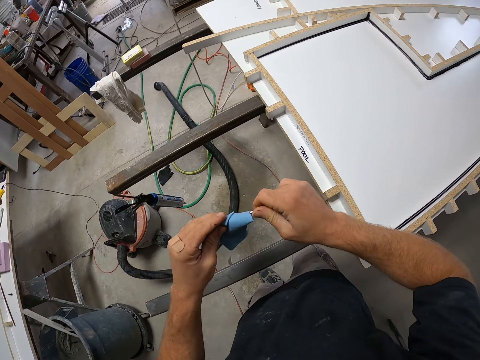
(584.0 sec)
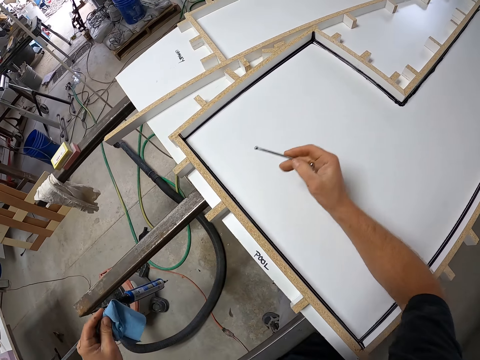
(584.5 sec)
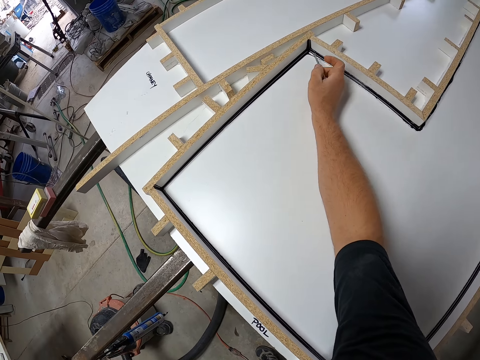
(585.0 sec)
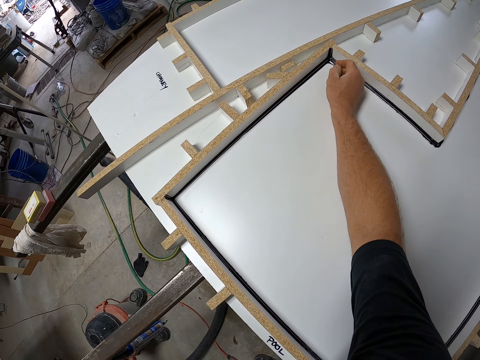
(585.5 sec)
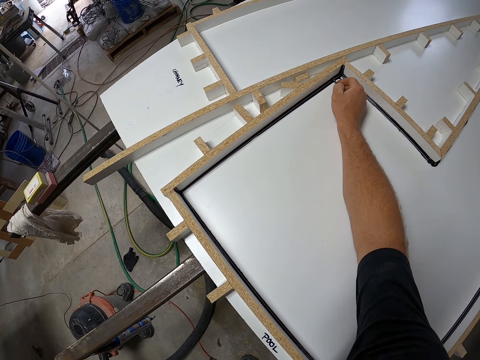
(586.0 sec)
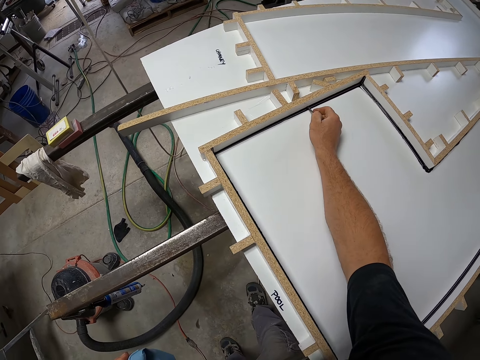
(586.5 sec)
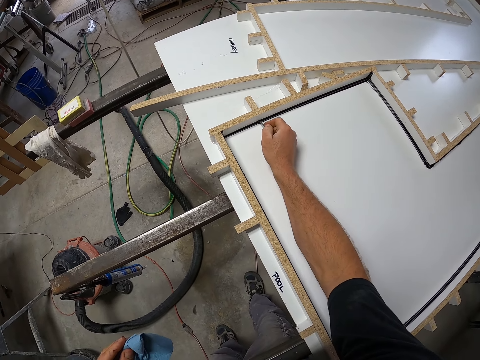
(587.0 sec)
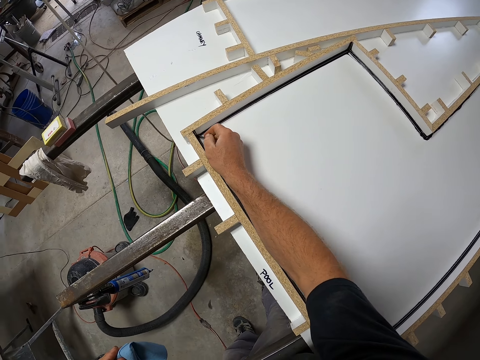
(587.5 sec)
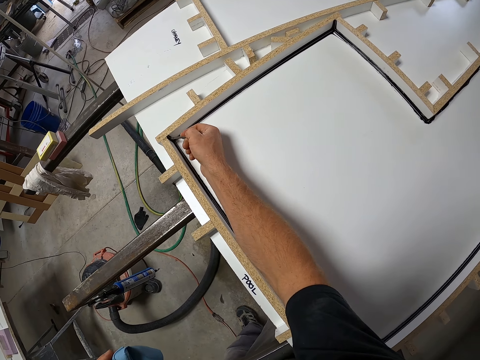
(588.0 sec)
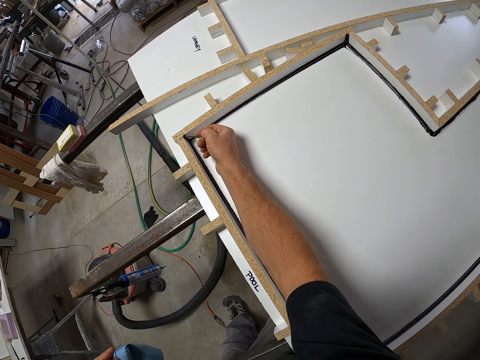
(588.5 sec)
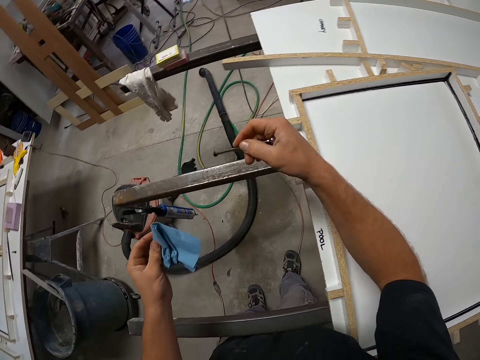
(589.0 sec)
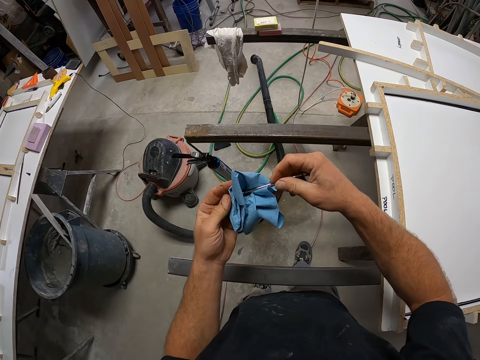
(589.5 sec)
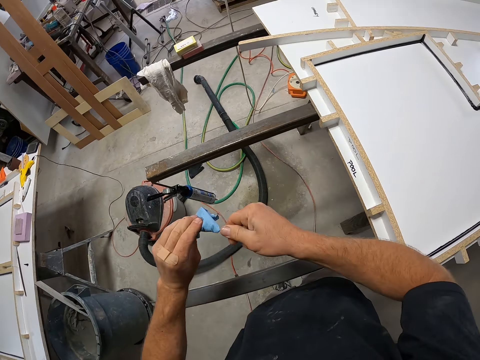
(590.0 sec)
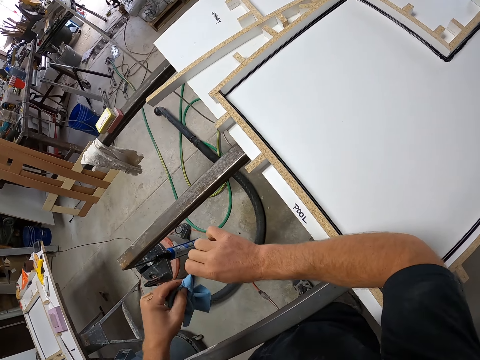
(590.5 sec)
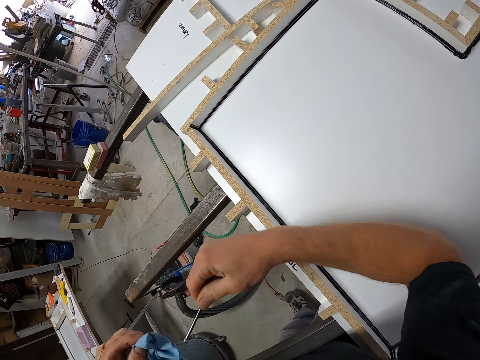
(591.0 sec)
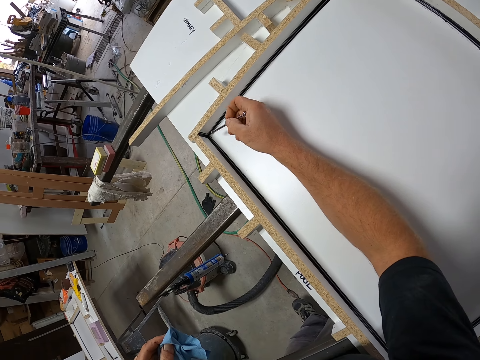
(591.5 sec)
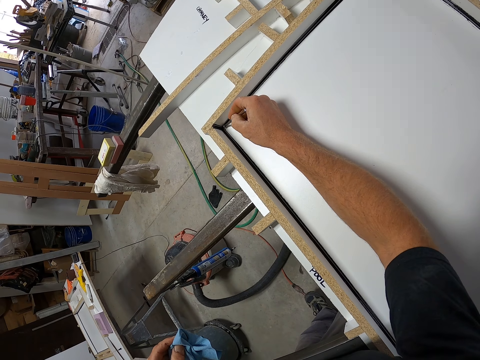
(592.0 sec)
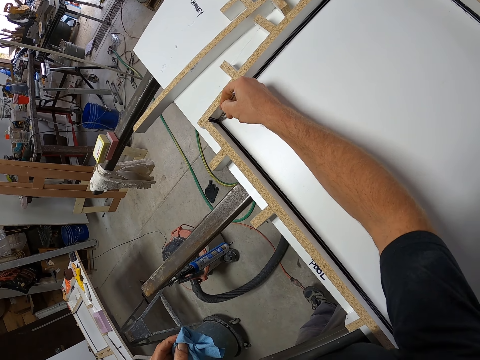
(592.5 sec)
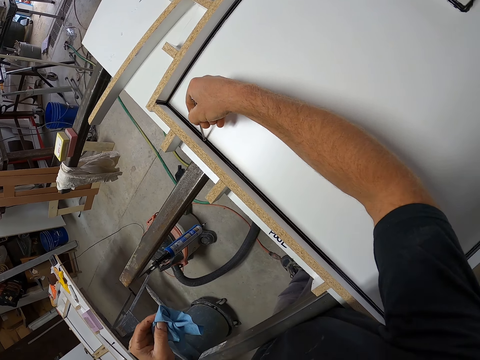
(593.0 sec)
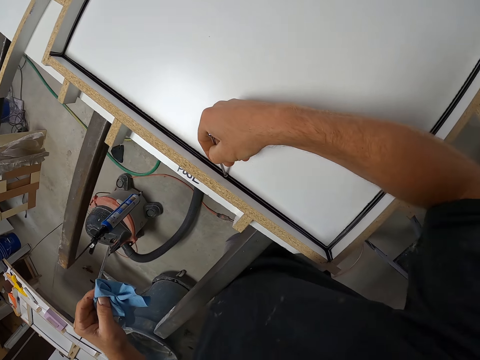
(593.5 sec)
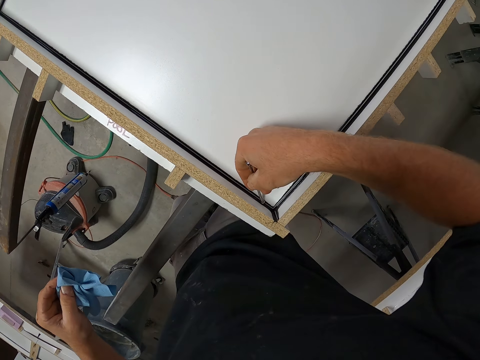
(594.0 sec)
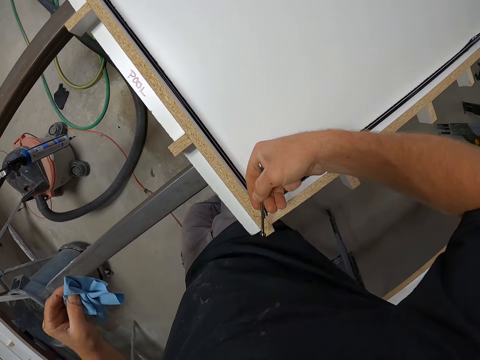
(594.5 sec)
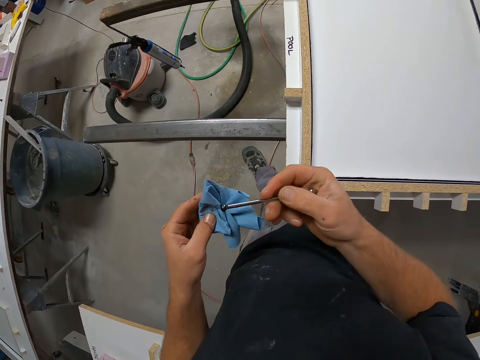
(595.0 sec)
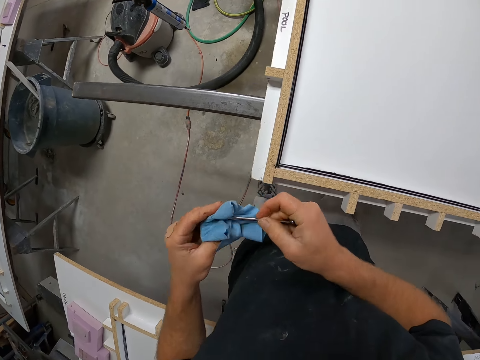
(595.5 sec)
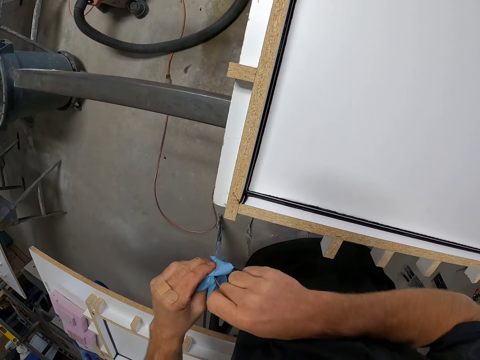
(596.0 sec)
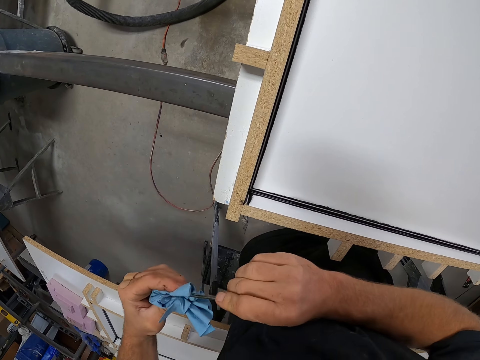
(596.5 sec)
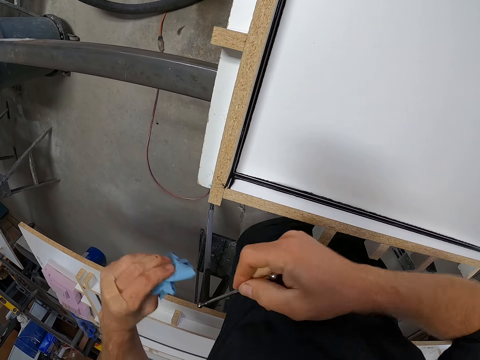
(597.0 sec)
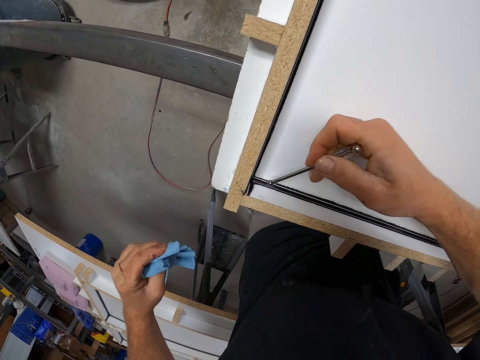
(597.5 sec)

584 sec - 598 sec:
The camera wearer packs excess sealant on the edge of the table with the small iron. They clean the small iron on the paper towel. They pack excess sealant on the edge of the table with the small iron. They clean the small iron on the paper towel.

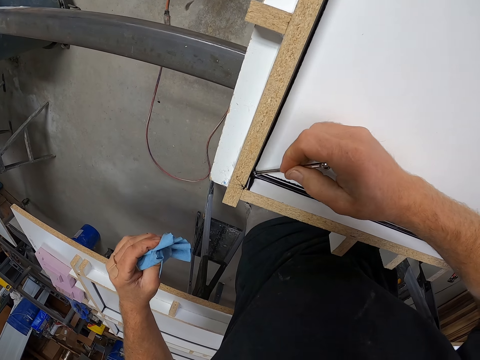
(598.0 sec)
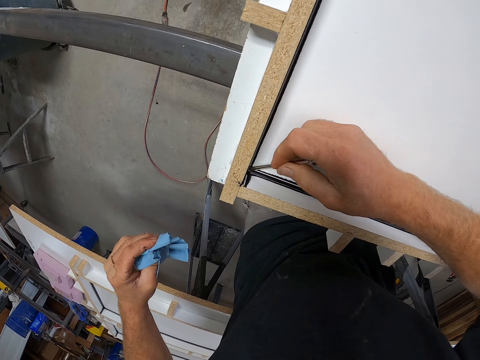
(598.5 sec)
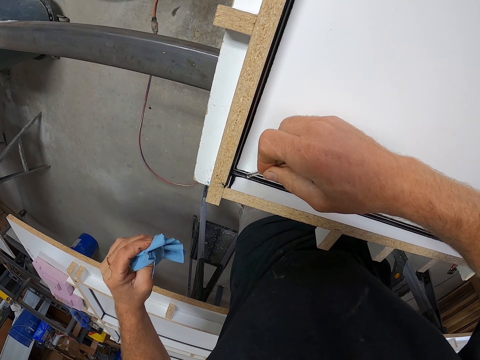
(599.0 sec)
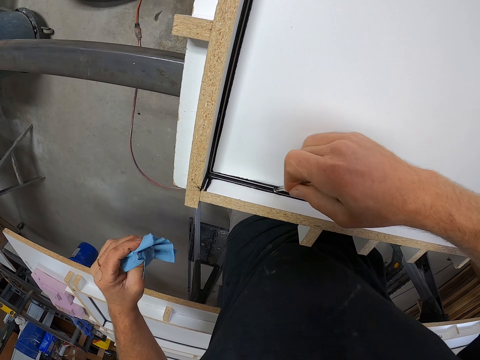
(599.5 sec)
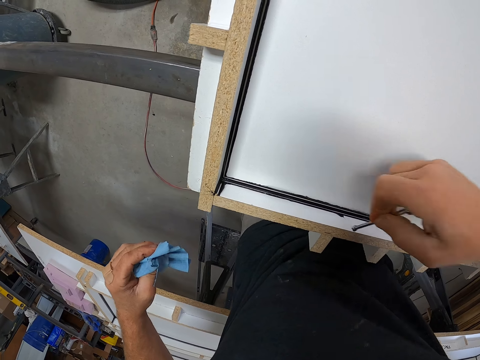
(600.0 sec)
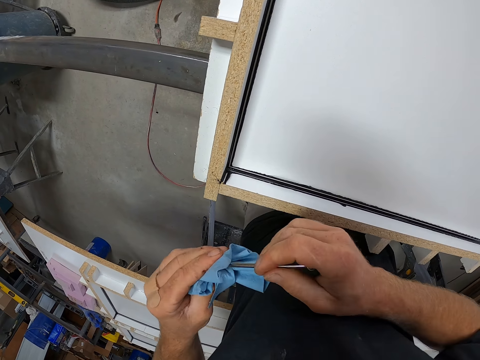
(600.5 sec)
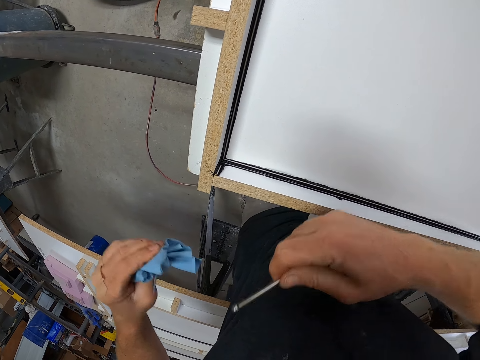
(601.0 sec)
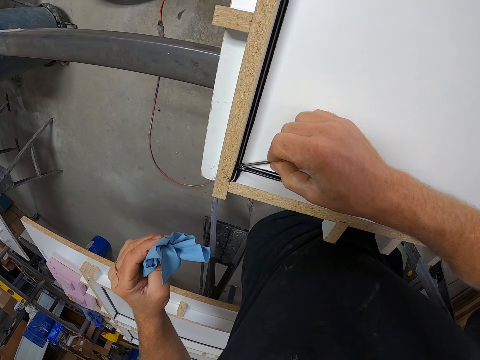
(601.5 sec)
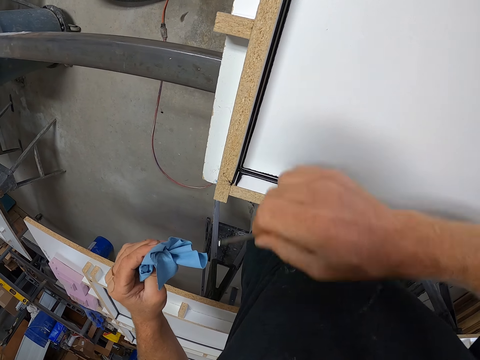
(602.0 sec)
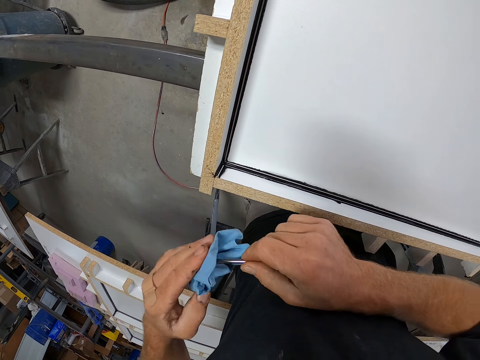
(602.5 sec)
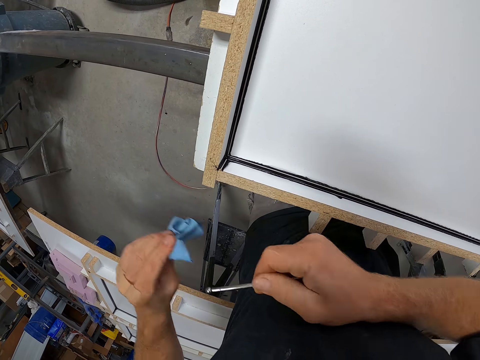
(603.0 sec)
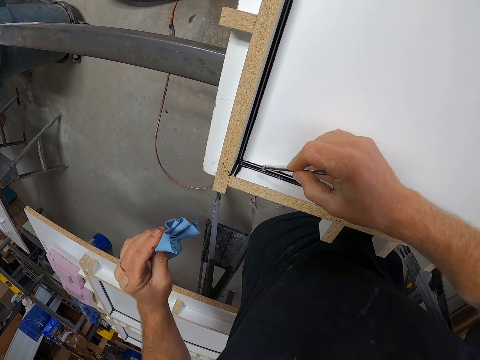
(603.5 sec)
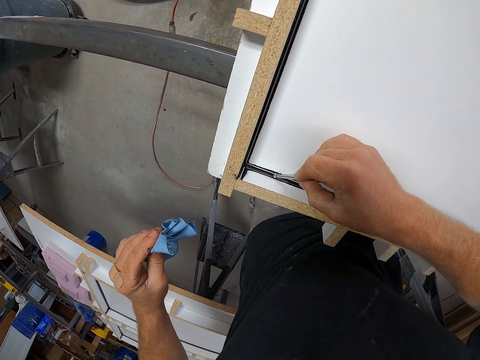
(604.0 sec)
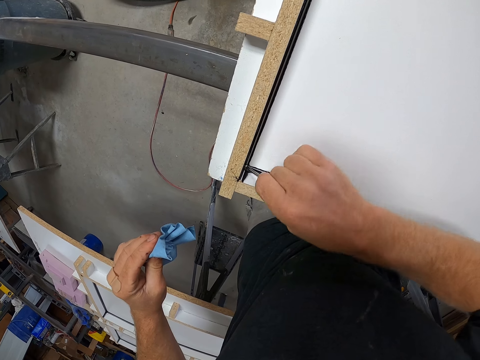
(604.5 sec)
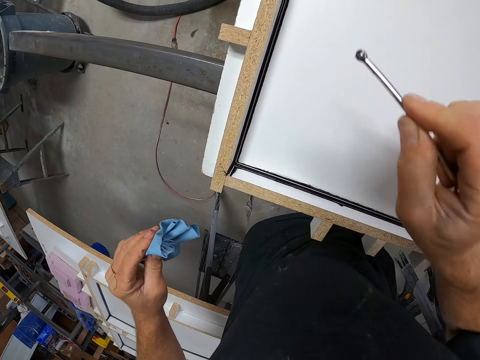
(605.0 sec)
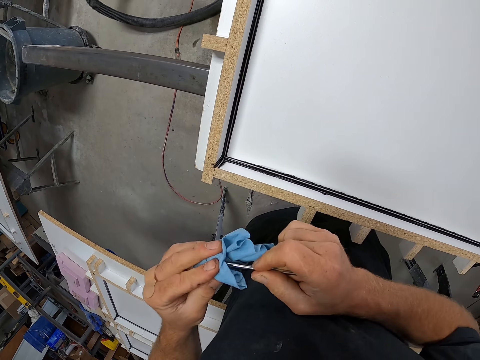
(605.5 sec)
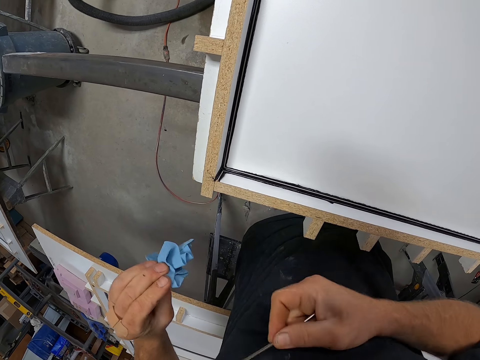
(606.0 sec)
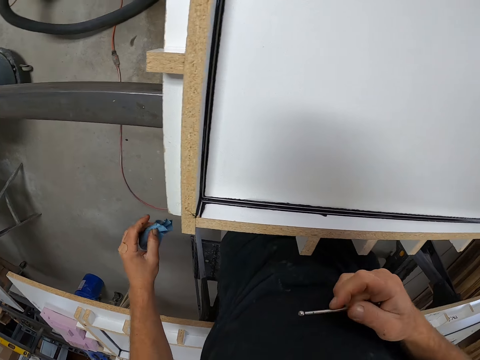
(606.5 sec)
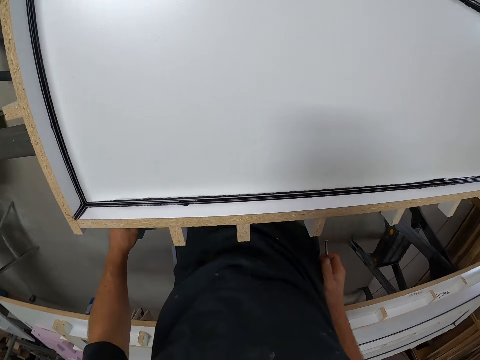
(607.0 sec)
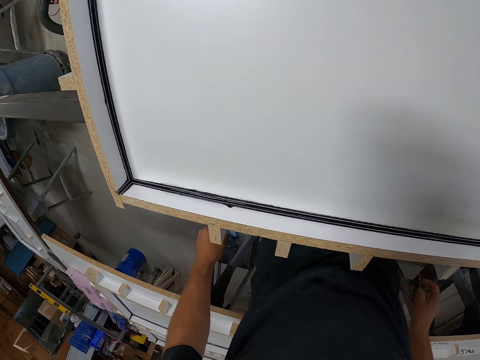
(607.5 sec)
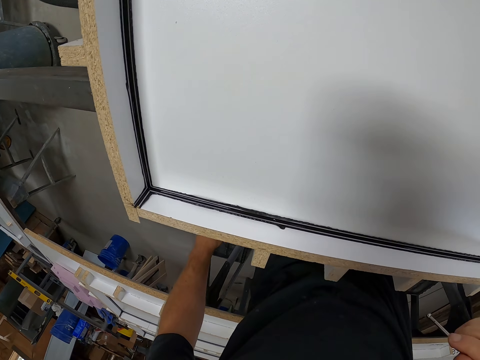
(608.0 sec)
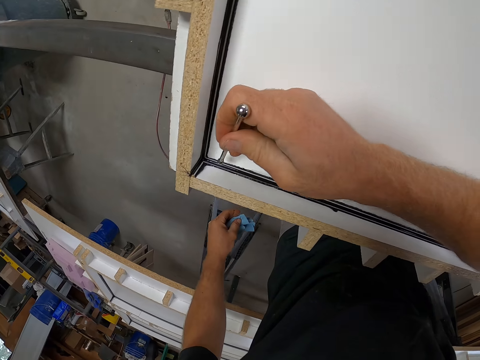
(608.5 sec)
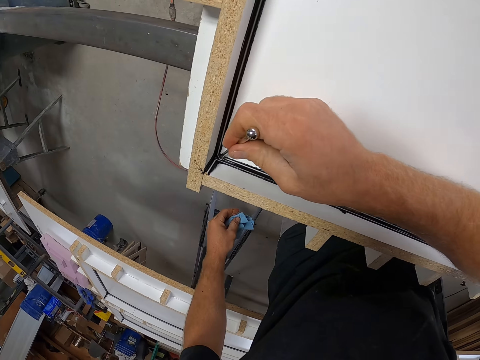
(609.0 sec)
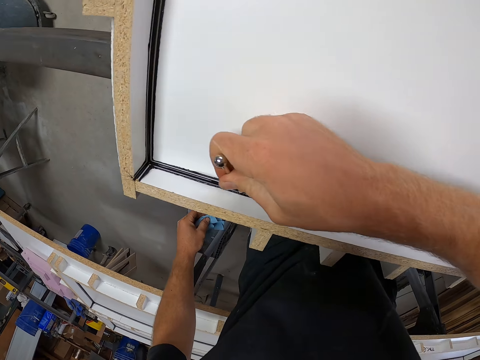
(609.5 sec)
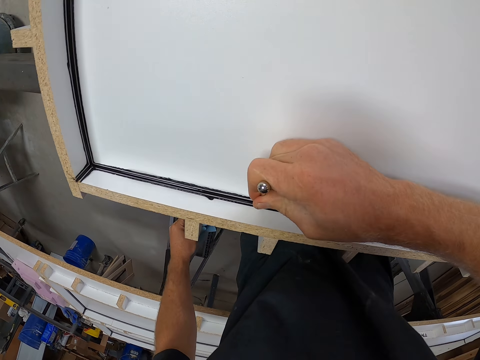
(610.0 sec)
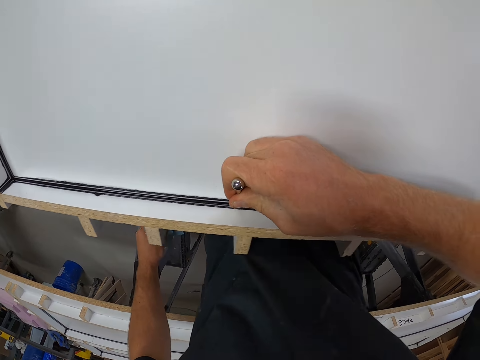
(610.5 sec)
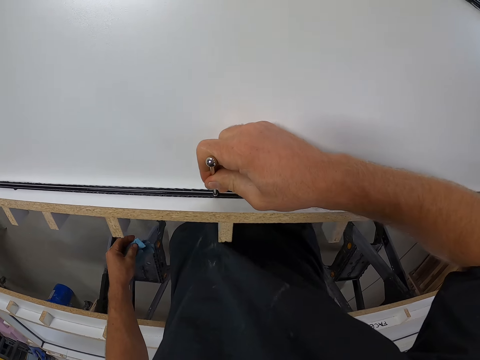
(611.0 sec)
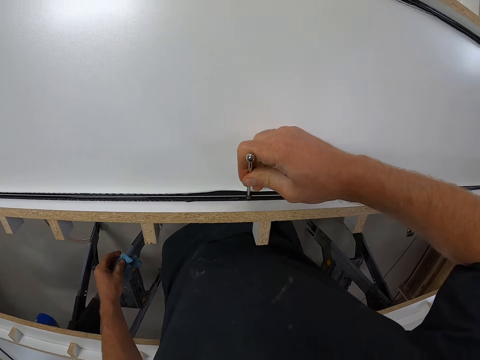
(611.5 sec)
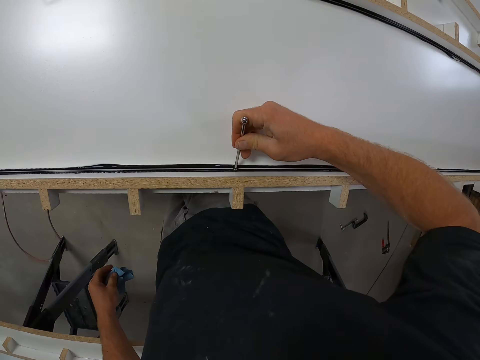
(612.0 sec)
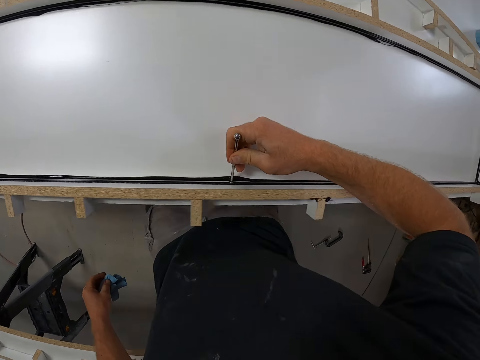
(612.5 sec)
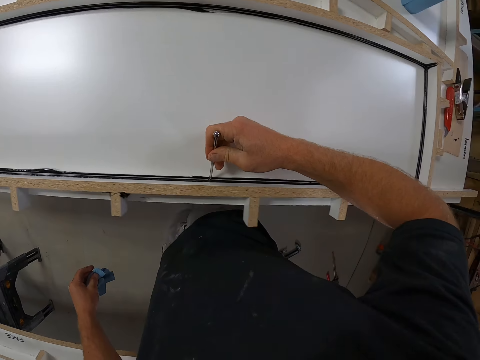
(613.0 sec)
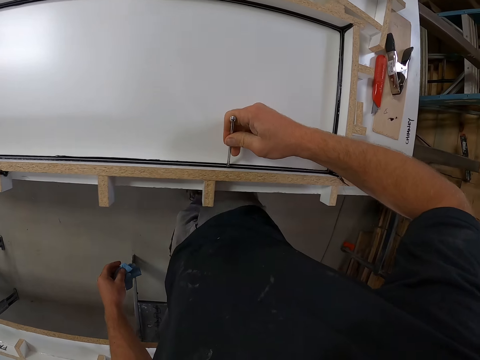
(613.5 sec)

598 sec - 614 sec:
The camera wearer packs excess sealant on the edge of the table with the small iron. They clean the small iron on the paper towel. They pack excess sealant on the edge of the table with the small iron. They clean the small iron on the paper towel. They pack excess sealant on the edge of the table with the small iron. They clean the small iron on the paper towel. They stare at the board. They pack excess sealant on the edge of the table with the small iron.
